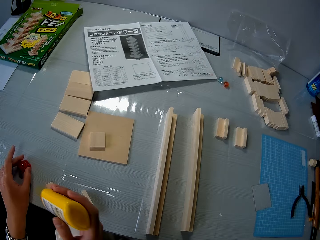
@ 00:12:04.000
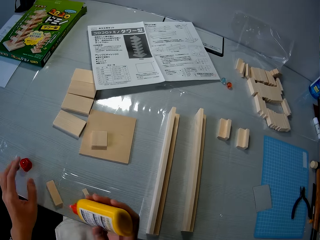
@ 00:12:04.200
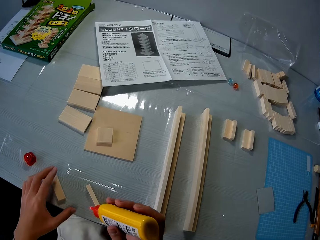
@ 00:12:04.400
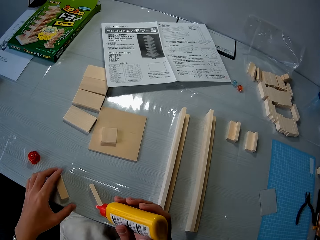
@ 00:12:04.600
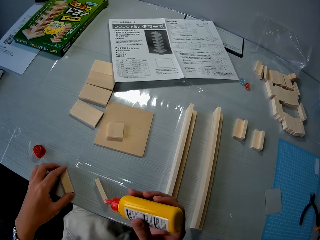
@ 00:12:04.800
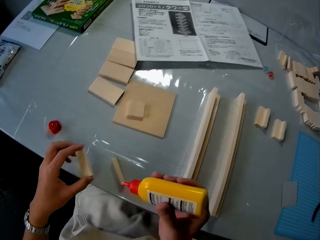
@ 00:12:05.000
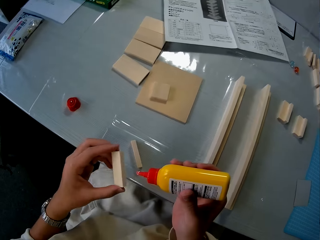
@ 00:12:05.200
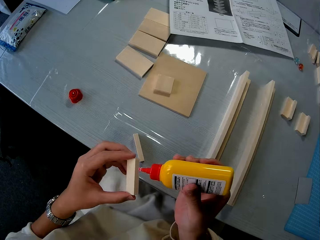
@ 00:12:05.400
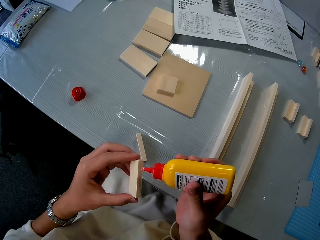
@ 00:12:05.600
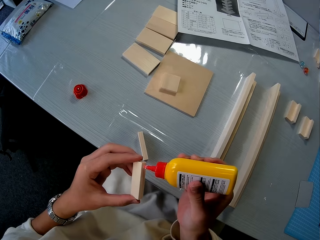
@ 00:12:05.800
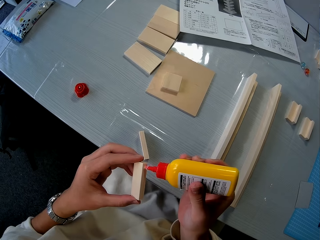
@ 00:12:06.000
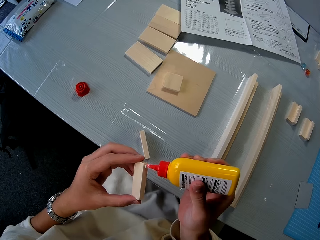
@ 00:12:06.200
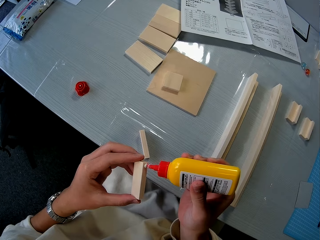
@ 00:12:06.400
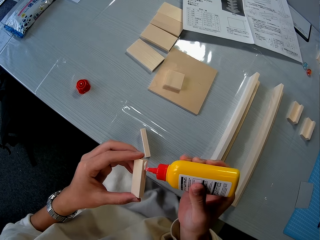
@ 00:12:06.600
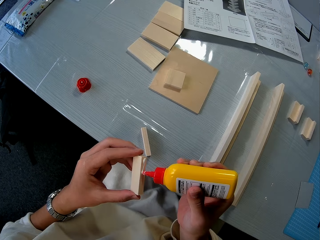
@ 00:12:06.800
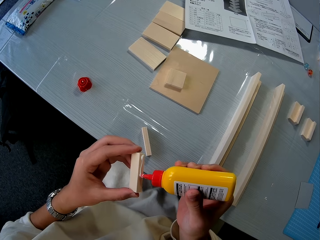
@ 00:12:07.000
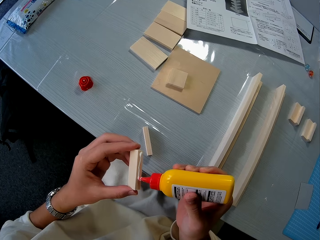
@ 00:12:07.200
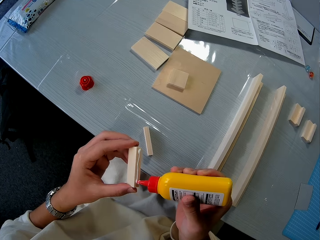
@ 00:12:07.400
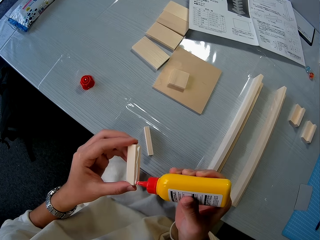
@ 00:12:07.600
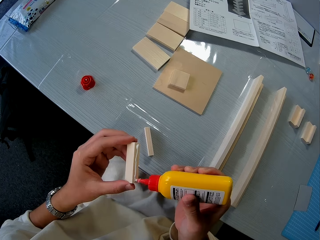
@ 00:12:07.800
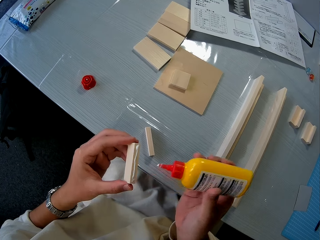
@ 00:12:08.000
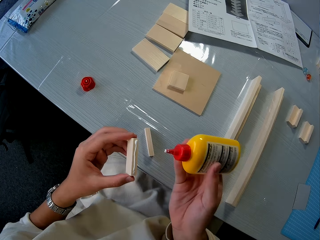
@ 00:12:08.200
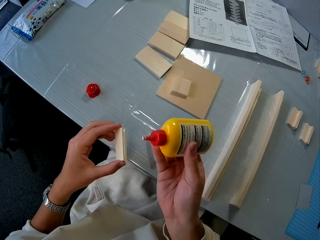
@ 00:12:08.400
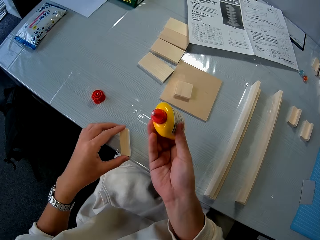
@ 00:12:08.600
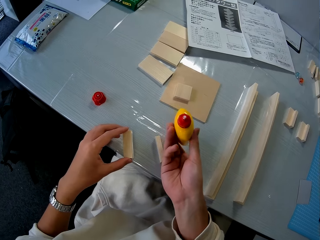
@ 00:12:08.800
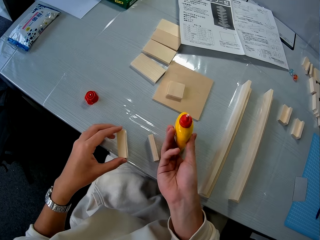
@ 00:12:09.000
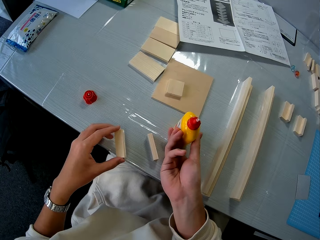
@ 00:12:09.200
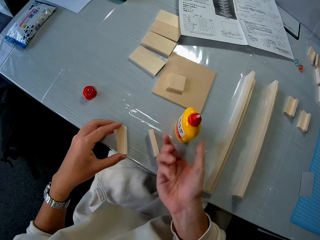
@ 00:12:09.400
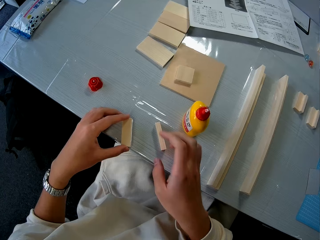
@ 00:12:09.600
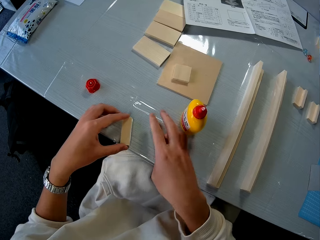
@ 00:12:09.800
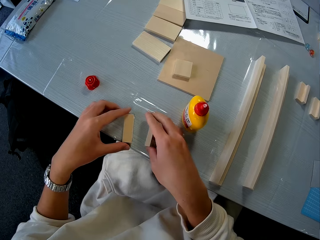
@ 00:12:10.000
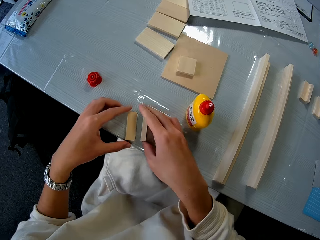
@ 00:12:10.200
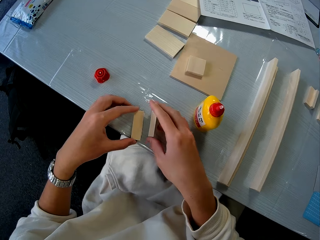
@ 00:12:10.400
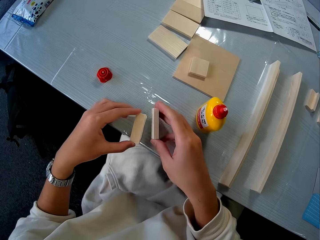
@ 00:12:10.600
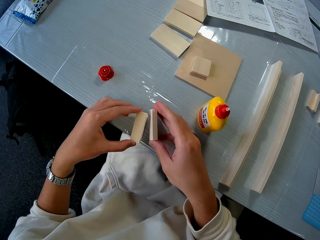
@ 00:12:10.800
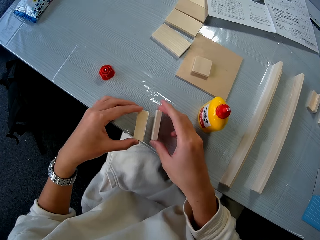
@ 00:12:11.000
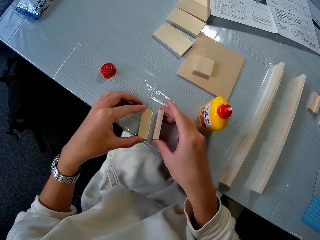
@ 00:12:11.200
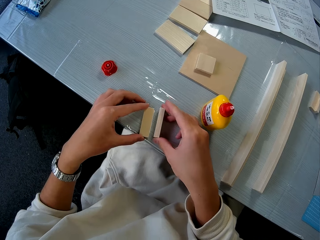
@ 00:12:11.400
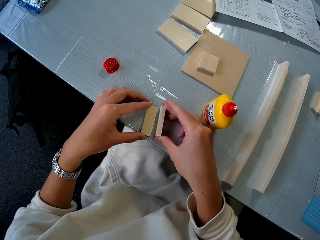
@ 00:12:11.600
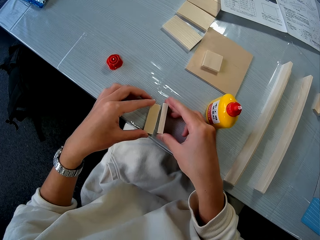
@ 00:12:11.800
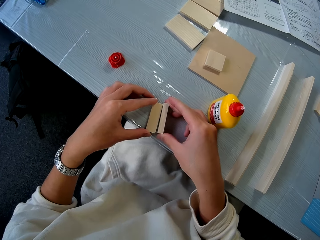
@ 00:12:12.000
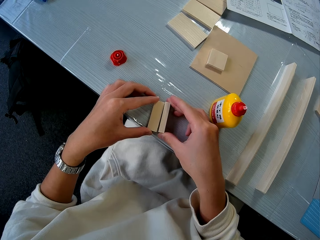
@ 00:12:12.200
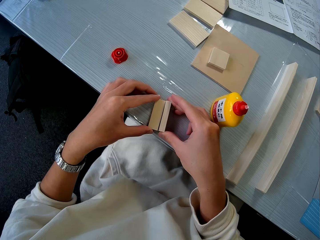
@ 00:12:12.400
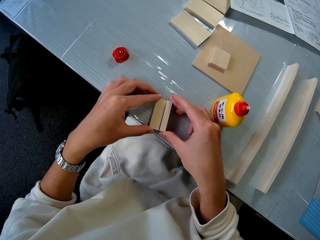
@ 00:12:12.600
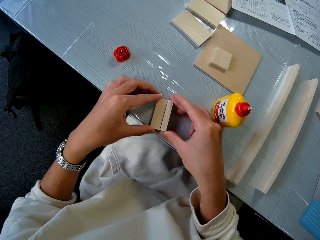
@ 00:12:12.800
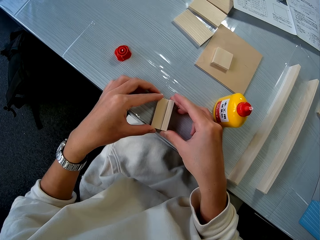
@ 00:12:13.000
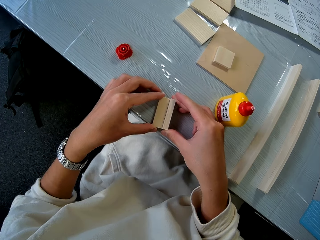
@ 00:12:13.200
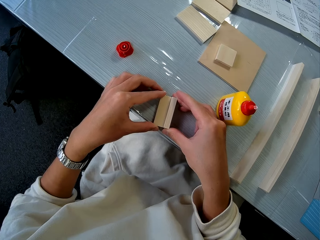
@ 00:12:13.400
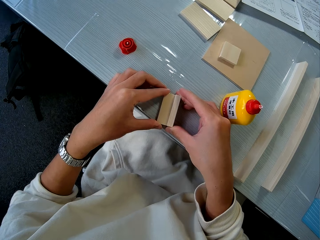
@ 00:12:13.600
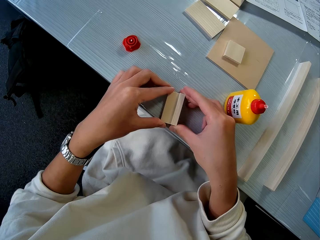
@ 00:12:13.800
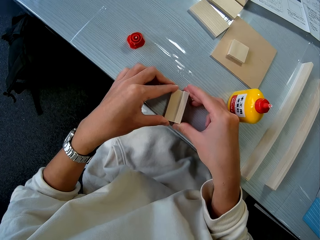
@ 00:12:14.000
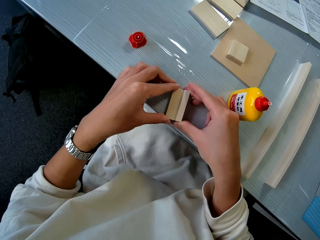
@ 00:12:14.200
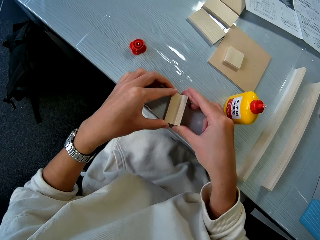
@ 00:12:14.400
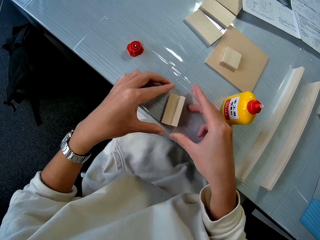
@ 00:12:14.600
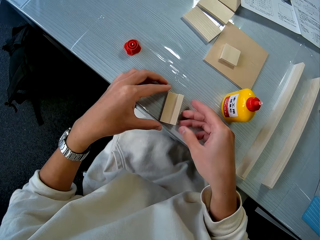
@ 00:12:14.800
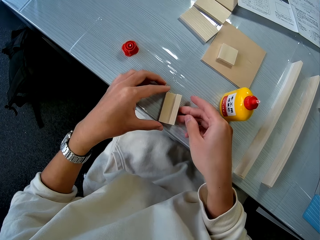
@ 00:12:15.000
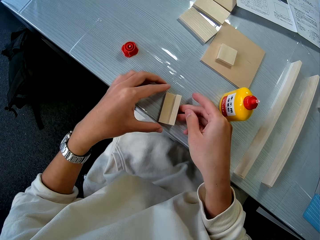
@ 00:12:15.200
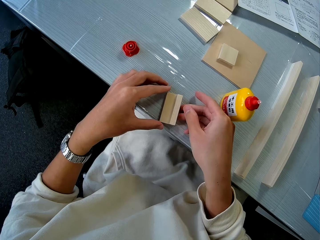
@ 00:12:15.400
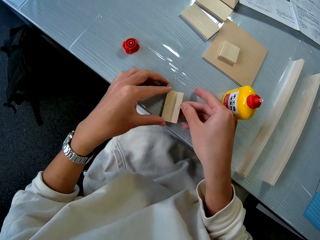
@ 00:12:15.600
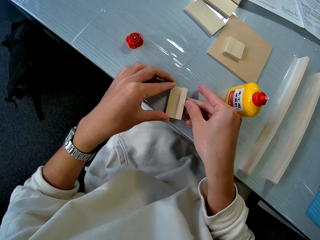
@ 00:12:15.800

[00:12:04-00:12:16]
The camera wearer opens the glue. He picks the piece of wood or cardboard on the table. He applies the glue to the piece of wood in his hand. He drops the glue on the table. He aligns the pieces of wood together on the table. He squeezes the cardboards.

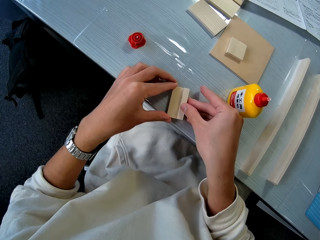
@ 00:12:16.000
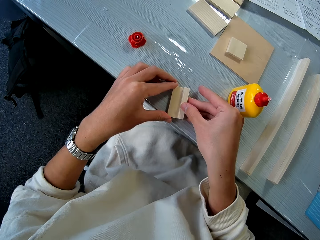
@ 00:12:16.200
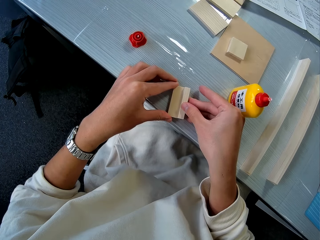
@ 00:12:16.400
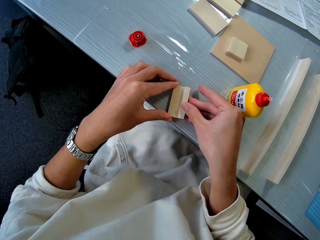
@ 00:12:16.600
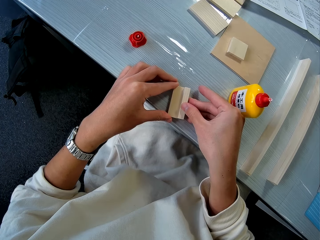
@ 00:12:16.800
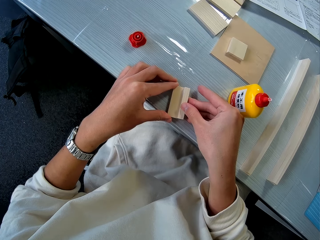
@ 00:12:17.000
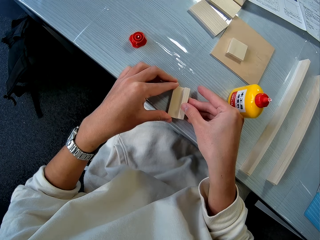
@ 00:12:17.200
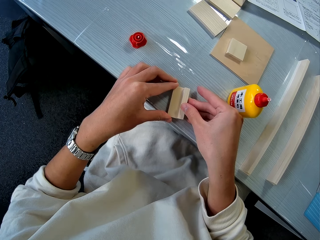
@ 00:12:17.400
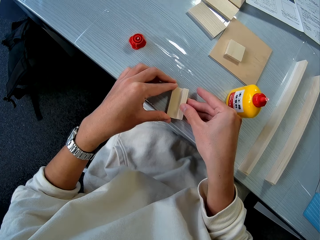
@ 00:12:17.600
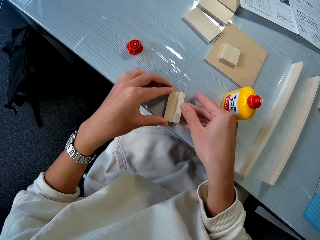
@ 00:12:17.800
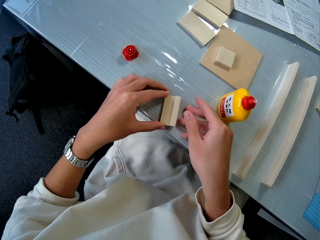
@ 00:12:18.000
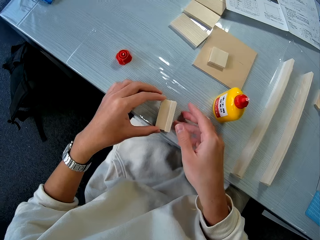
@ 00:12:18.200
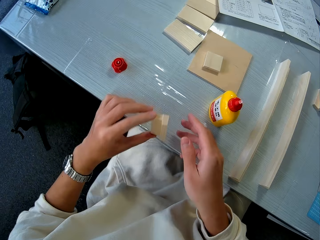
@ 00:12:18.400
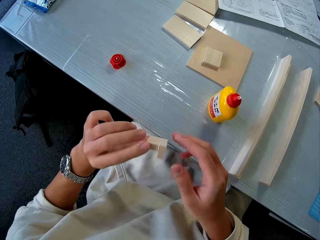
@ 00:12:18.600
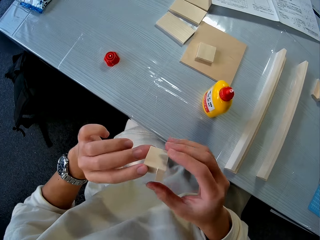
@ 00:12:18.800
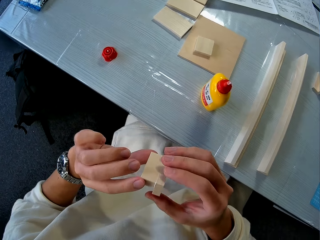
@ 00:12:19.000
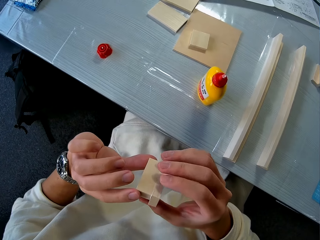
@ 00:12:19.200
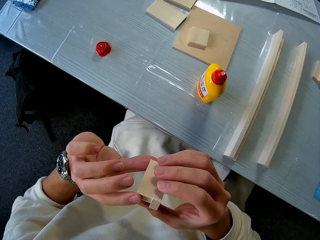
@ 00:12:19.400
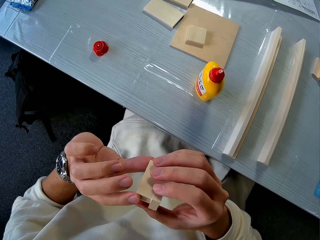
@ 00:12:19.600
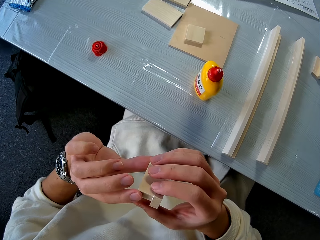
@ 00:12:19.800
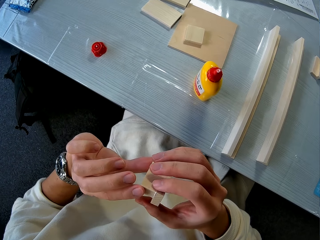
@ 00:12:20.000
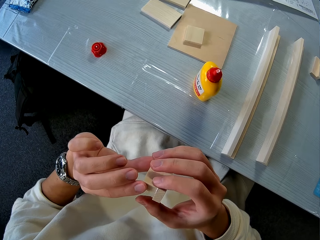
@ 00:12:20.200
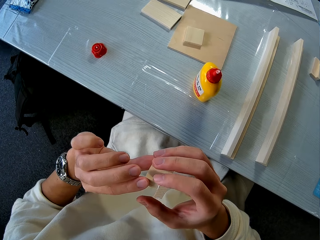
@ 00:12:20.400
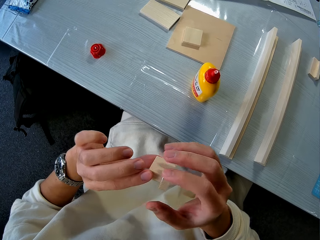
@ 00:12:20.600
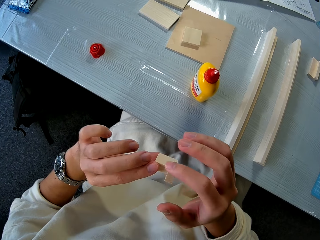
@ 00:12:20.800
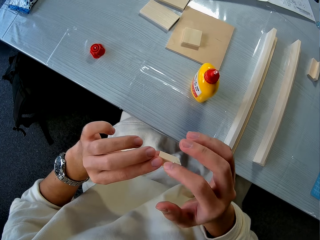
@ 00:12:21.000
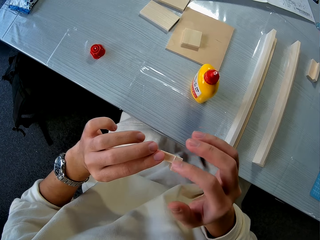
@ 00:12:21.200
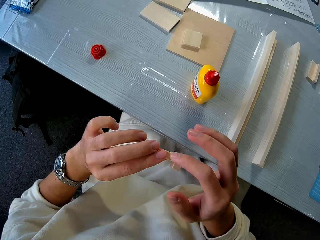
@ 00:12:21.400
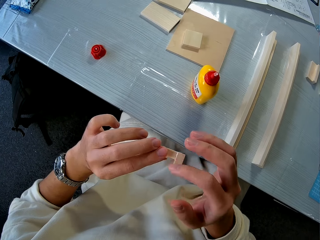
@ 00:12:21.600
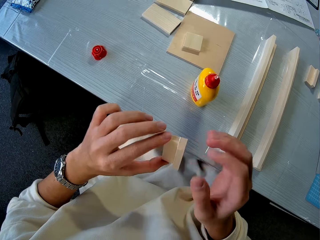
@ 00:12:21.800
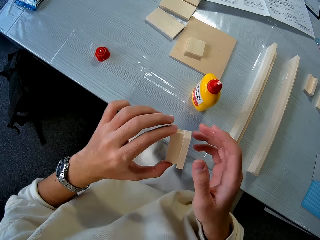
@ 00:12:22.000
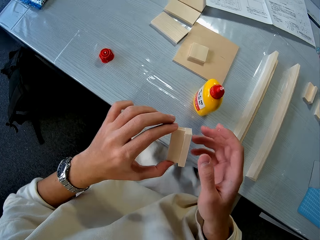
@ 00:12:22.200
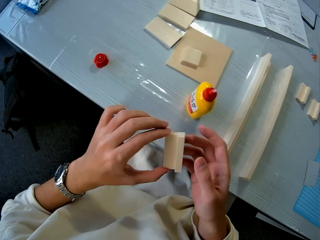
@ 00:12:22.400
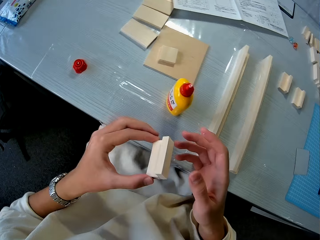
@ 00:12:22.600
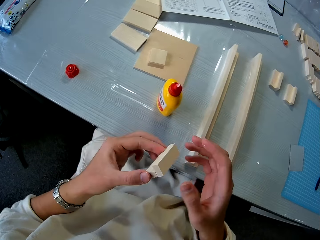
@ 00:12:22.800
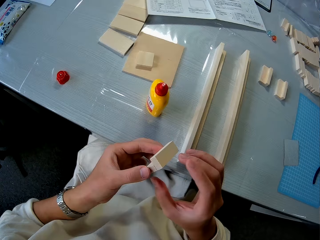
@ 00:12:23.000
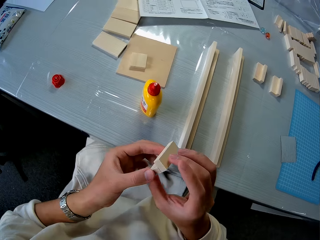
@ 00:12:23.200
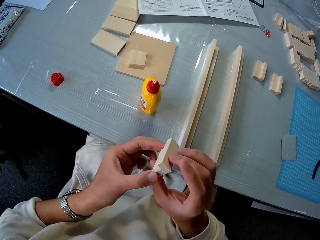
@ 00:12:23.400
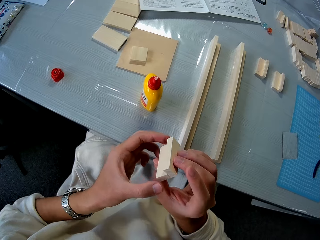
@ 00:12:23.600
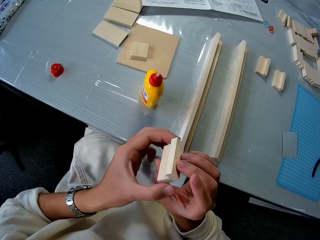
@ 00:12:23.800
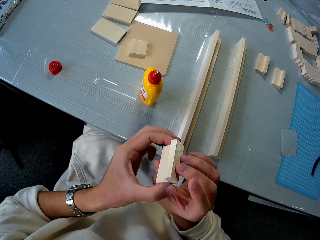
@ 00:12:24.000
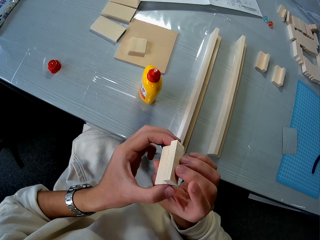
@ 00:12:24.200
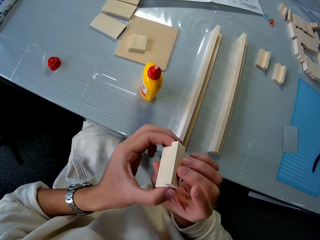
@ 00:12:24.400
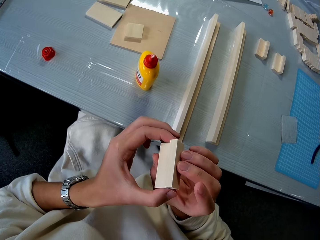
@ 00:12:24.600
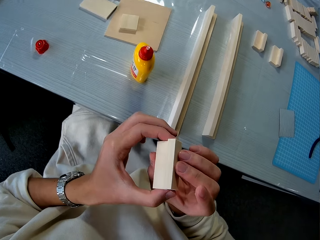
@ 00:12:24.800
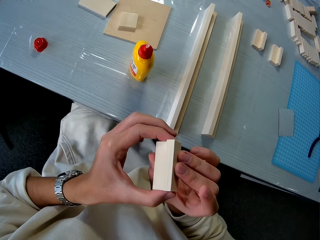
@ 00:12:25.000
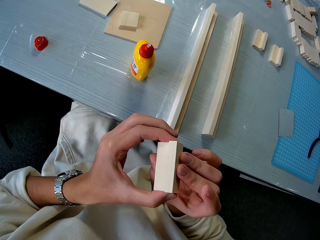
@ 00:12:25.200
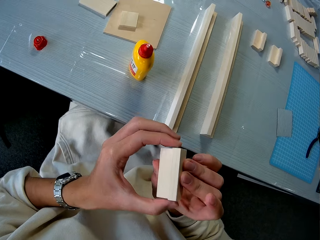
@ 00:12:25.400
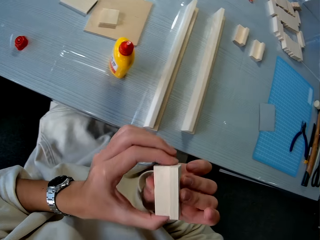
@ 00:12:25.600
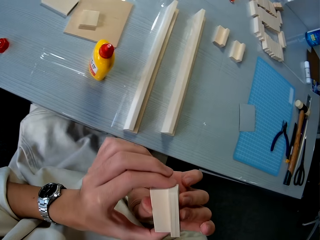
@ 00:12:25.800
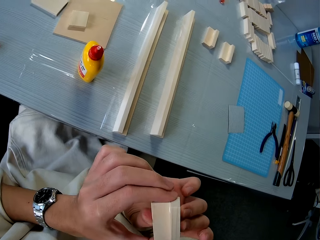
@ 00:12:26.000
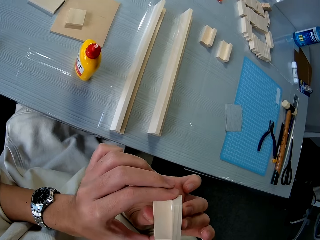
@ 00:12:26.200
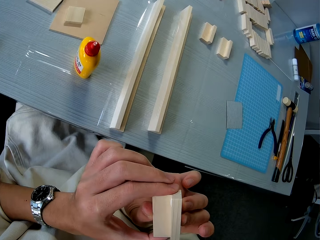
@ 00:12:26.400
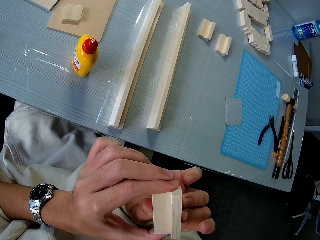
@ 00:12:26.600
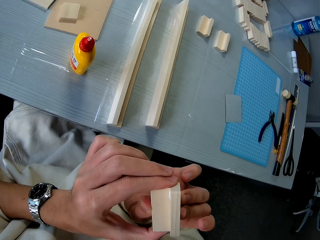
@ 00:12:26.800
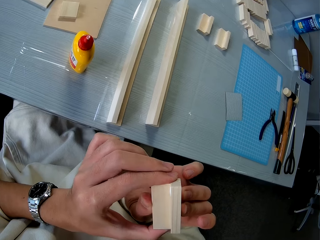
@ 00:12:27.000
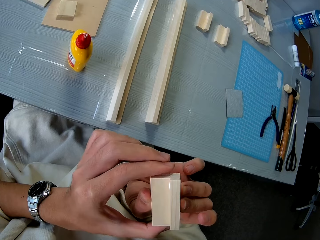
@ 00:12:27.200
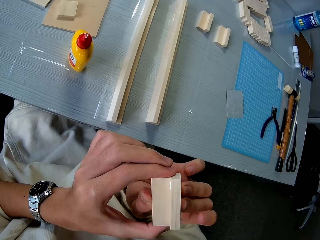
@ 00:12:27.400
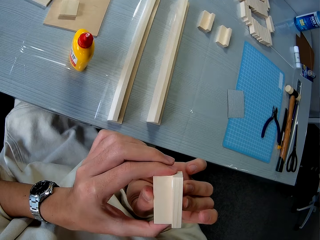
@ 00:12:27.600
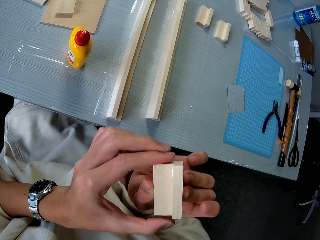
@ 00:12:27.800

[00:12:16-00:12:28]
The camera wearer picks the aligned piece of wood or cardboard on the table. They adjust the aligned wood. They turn the cardboard and squeeze the cardboard.
